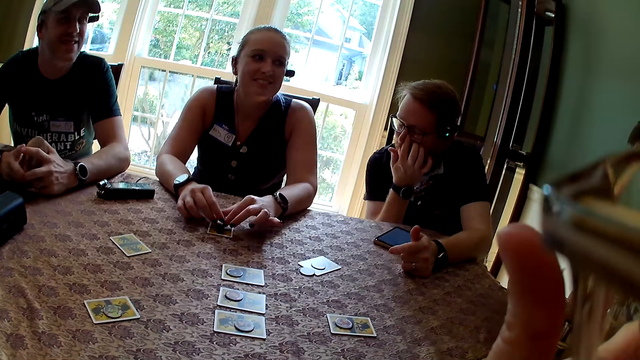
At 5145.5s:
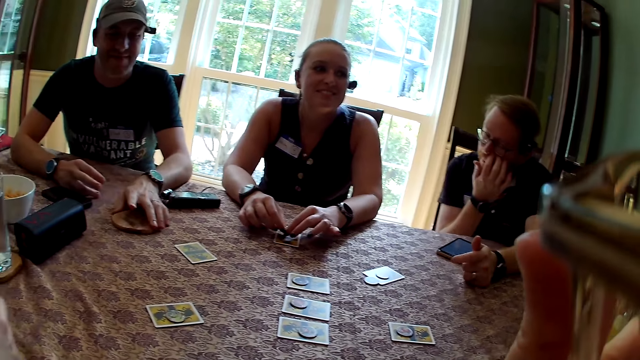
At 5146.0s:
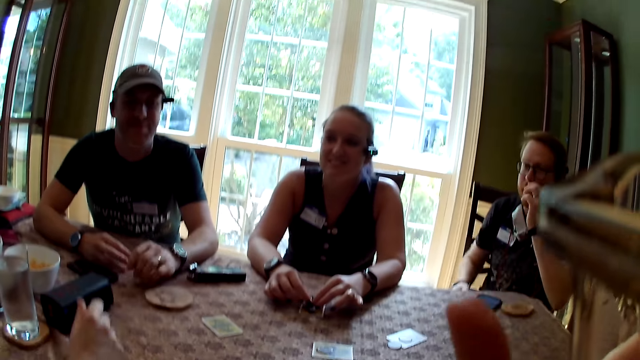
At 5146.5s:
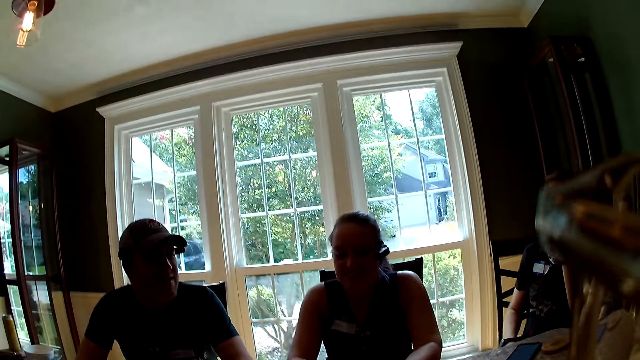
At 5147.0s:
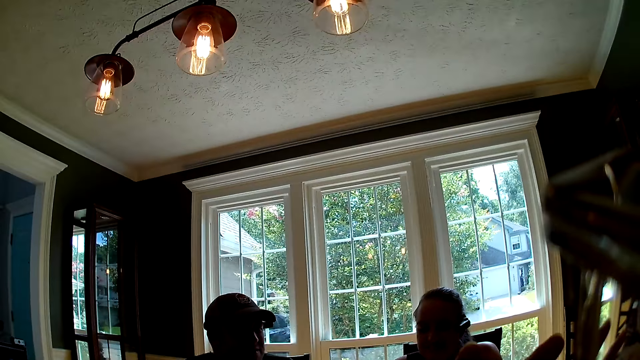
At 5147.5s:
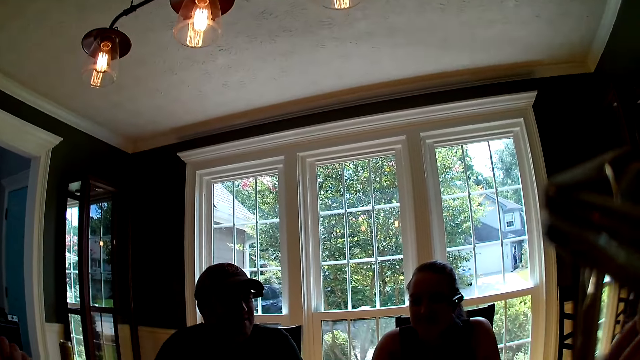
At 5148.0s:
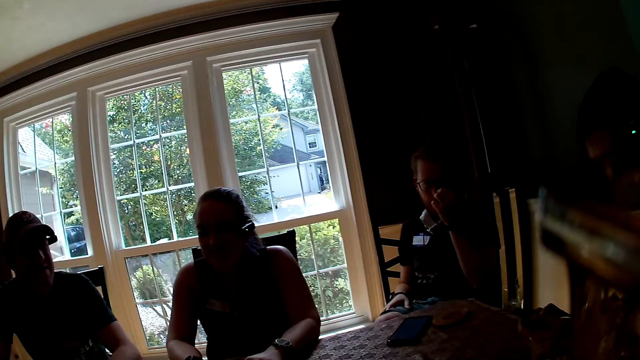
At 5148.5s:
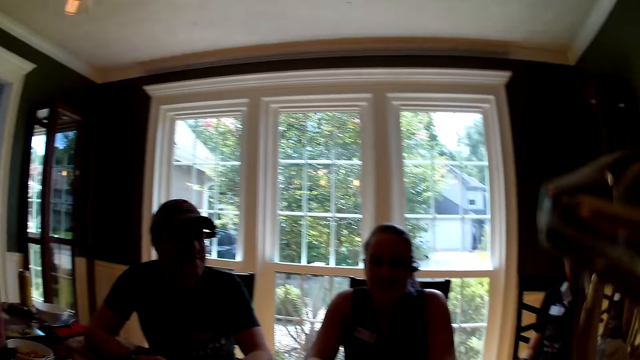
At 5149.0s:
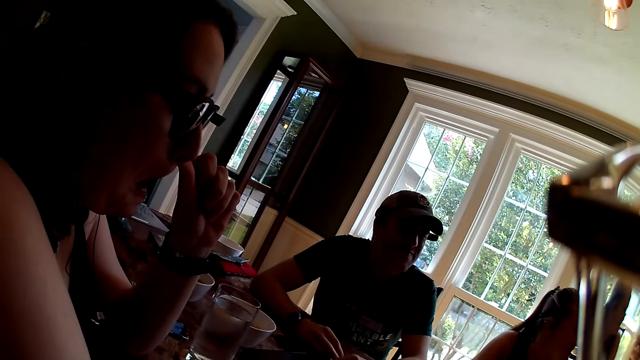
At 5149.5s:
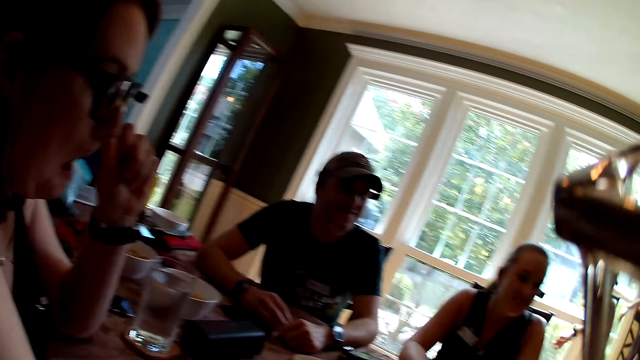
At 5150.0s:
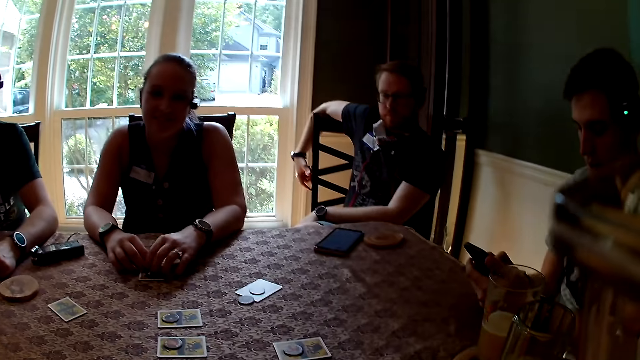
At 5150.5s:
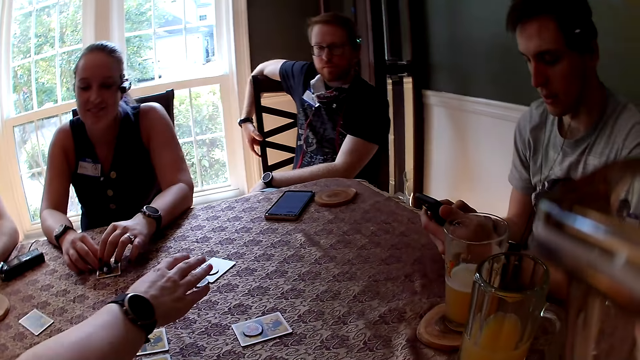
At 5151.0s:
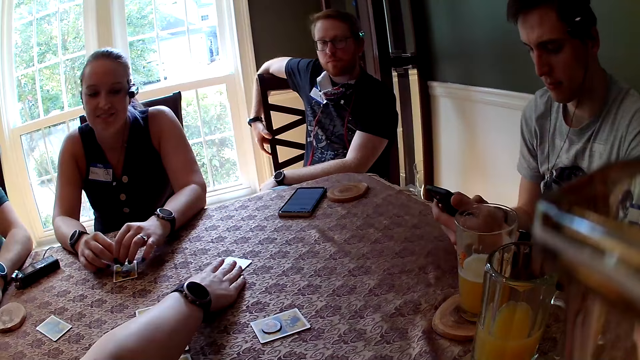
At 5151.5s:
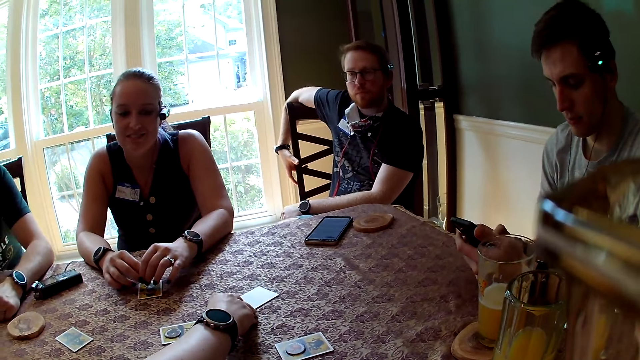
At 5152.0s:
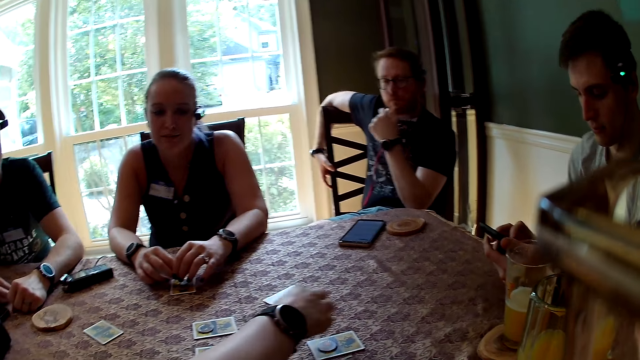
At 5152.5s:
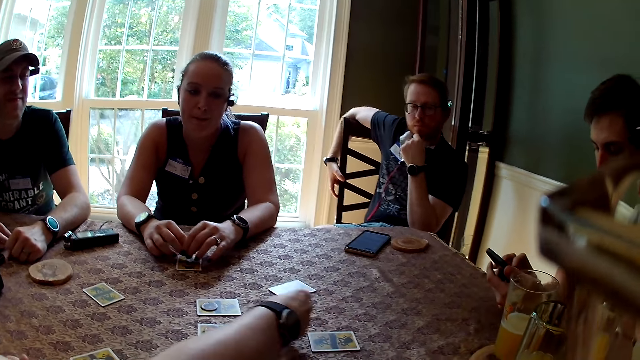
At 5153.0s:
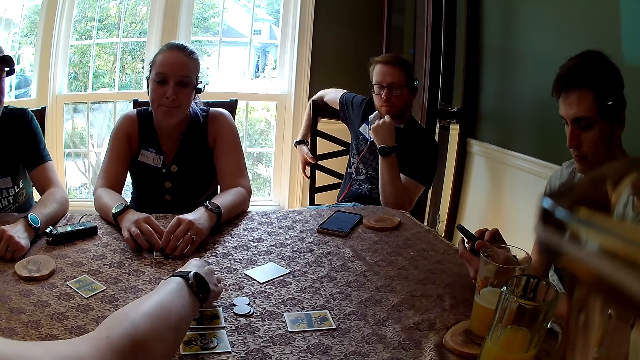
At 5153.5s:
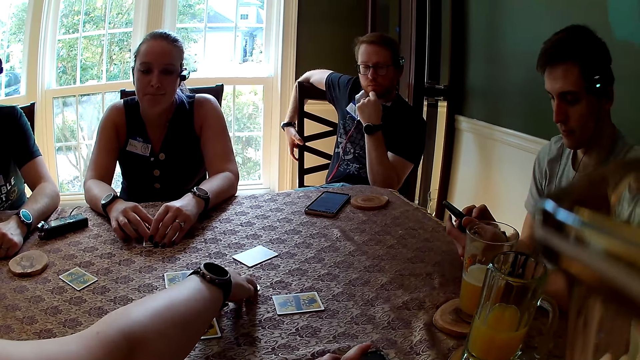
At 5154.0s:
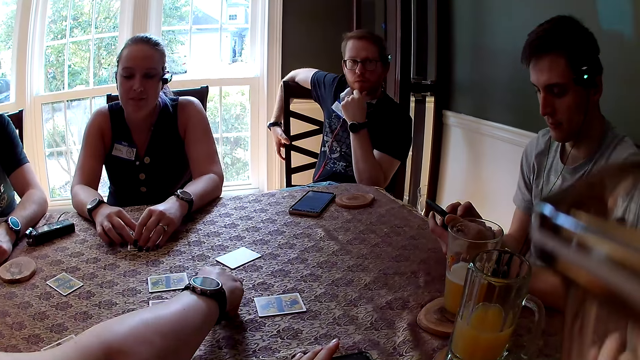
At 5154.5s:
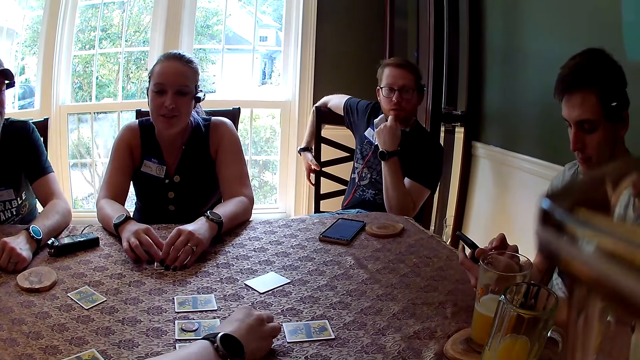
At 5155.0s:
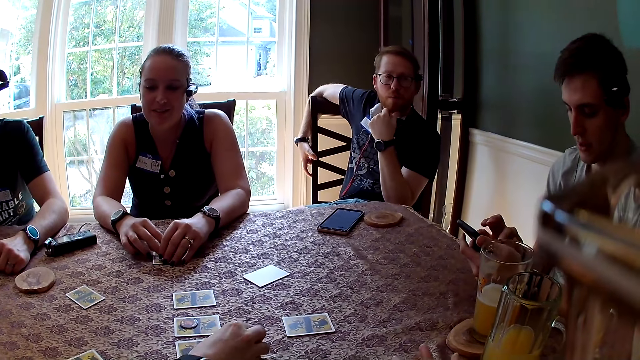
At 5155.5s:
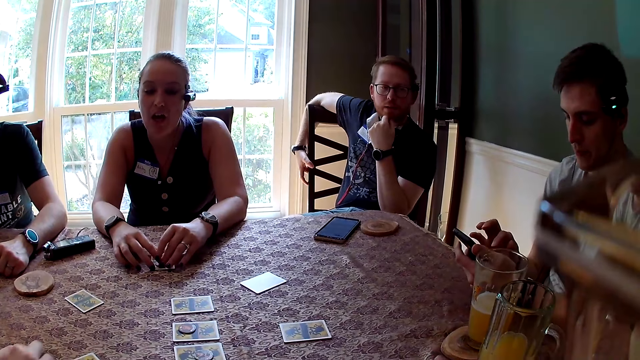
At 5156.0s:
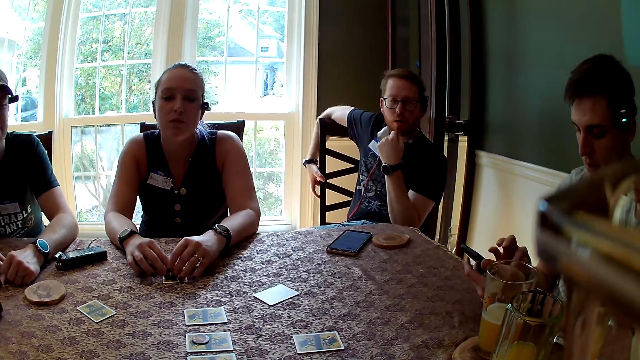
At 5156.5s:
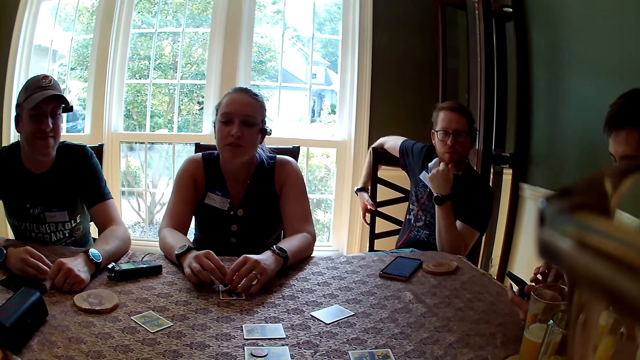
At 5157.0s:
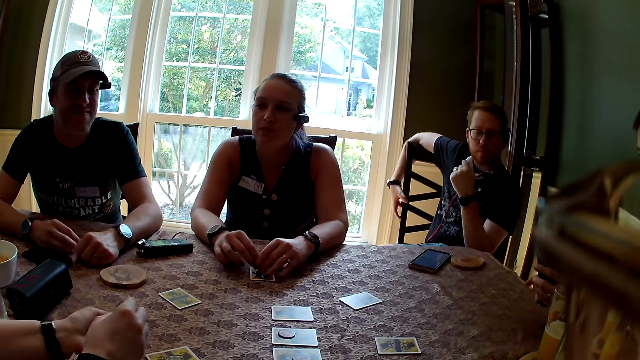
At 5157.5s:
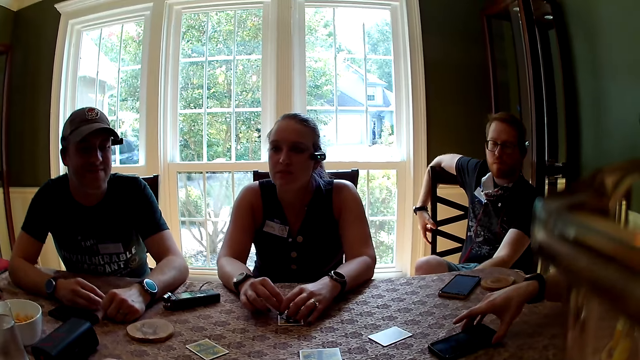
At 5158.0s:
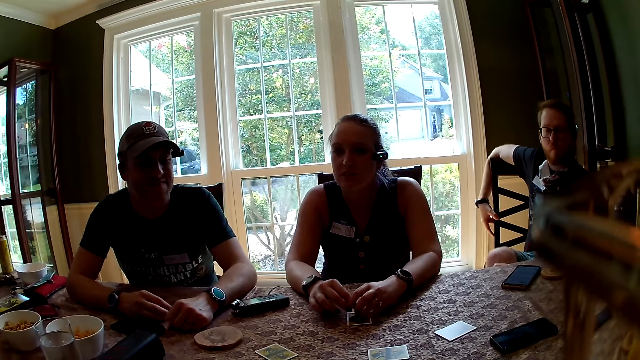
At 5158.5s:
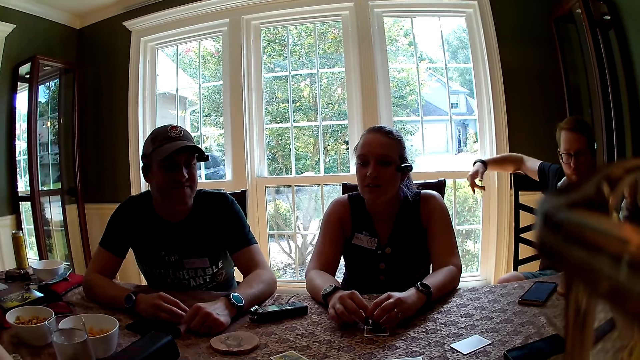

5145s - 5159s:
A man touches his face with his right hand. Another man interacts with everyone. A woman interacts with everyone. Another man drops the coaster on the table with his left hand. The woman stretches her right hand towards that man. The woman converses with another woman and the men. The camera wearer looks around the house. A man scratches his nose. The woman touches her nose with her left hand. The camera wearer interacts with everyone. A man uses a phone. The woman packs some coins on the table with her right hand and moves a card on the table. She moves curator tokens on the table. The camera wearer interacts with everyone. Another man touches his jaw with his left hand. The woman converses with the other woman and the men. The man uses the phone. The camera wearer looks around the table. The woman picks up the coins on the table with her right hand. A man looks at the table with another man and a woman. The man uses the phone. The woman converses with the other woman and the men. The man removes his left hand from his jaw. The man drops the phone on the table with his right hand.

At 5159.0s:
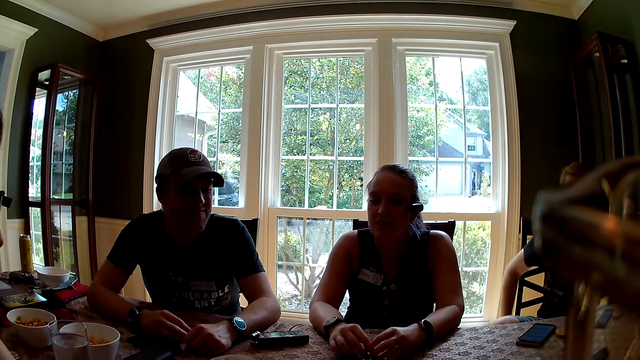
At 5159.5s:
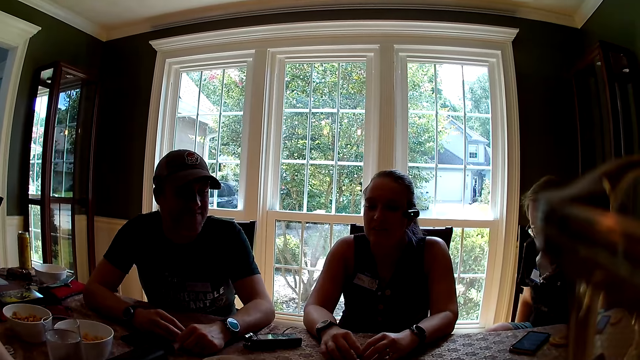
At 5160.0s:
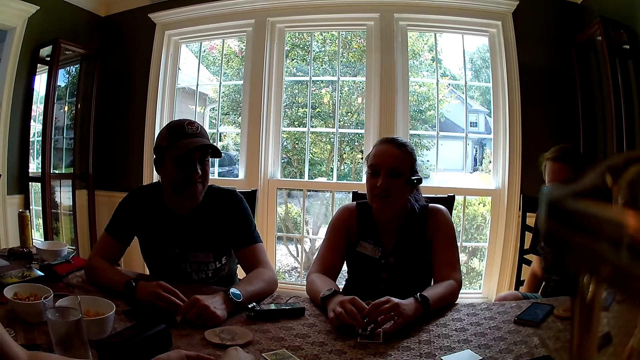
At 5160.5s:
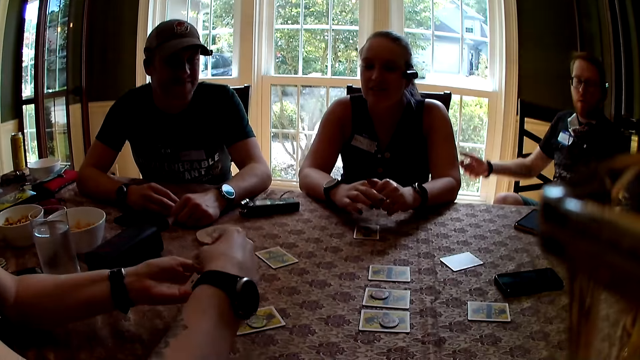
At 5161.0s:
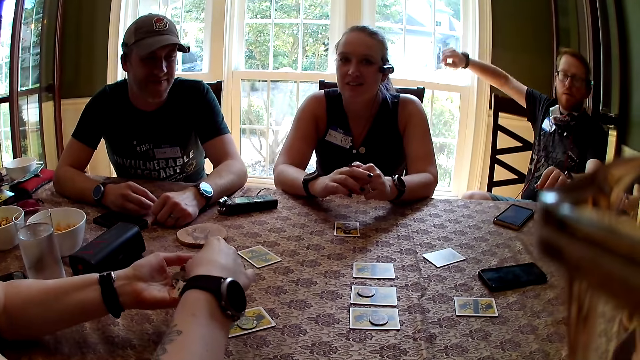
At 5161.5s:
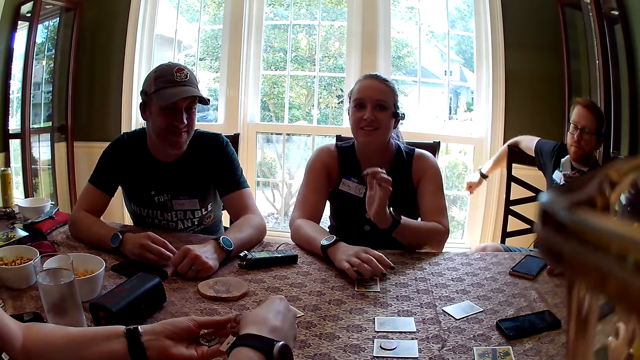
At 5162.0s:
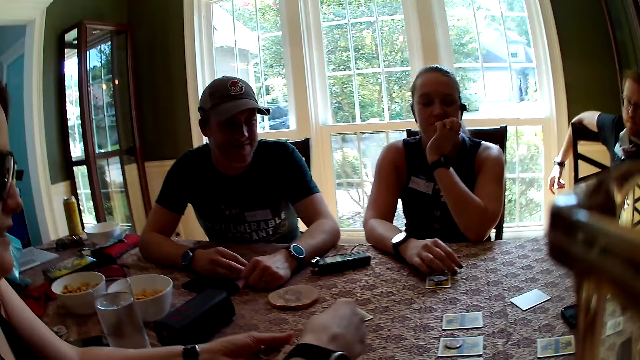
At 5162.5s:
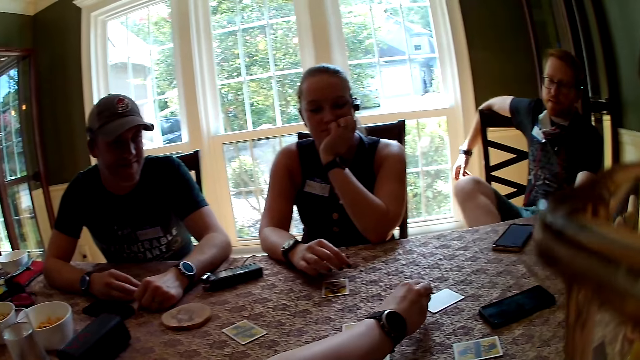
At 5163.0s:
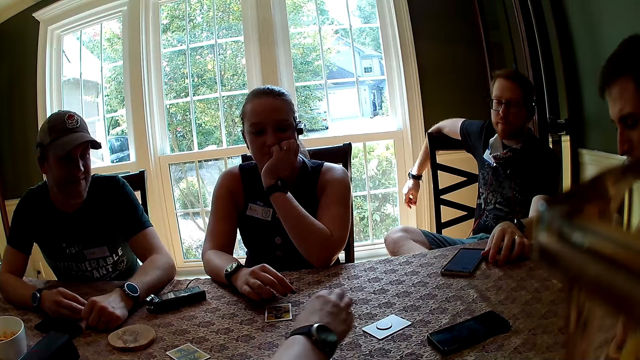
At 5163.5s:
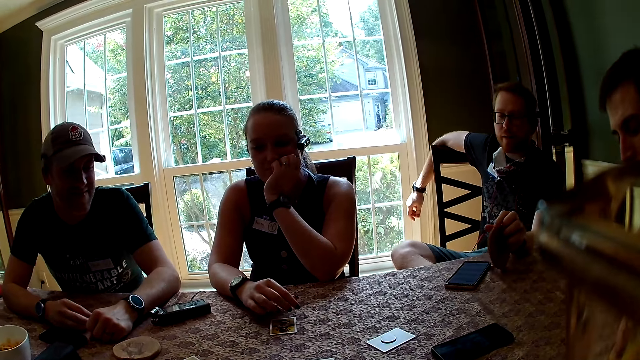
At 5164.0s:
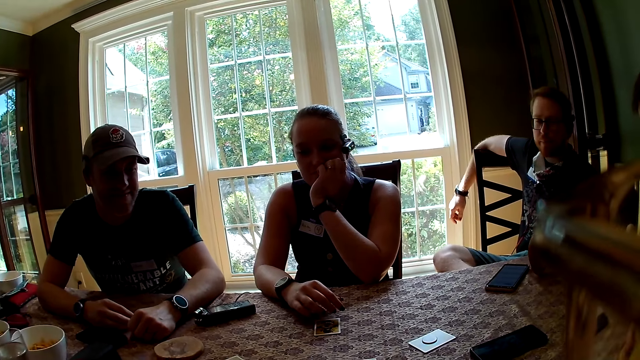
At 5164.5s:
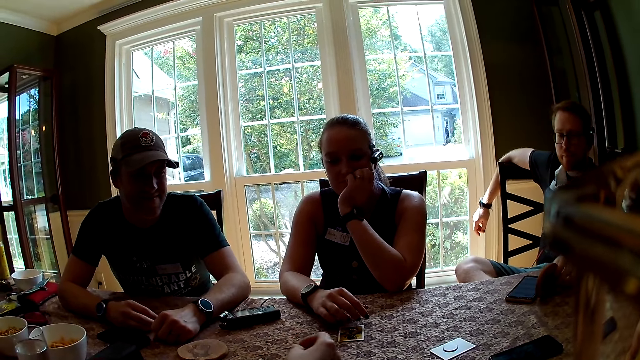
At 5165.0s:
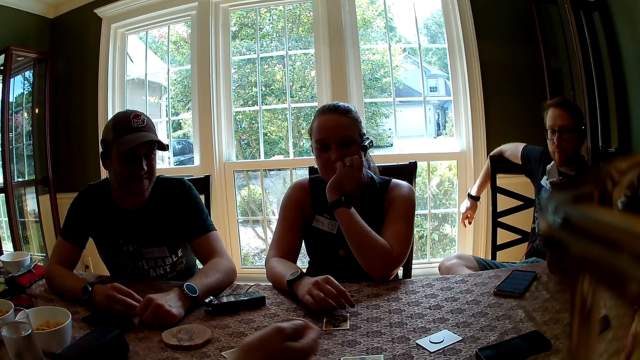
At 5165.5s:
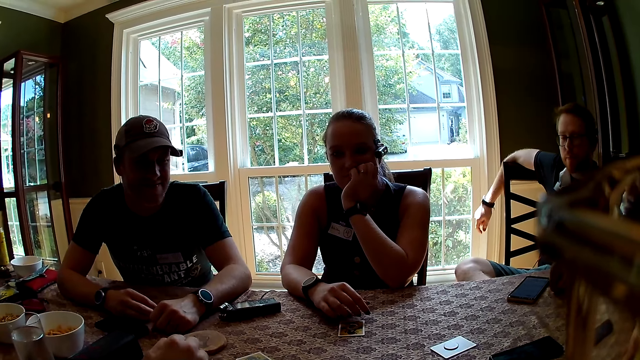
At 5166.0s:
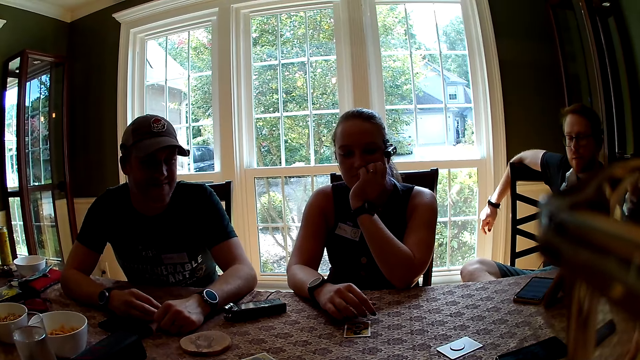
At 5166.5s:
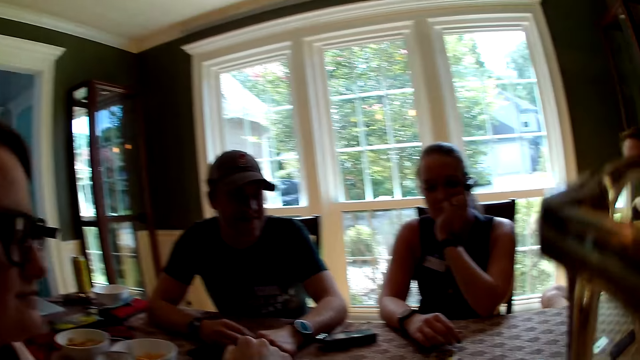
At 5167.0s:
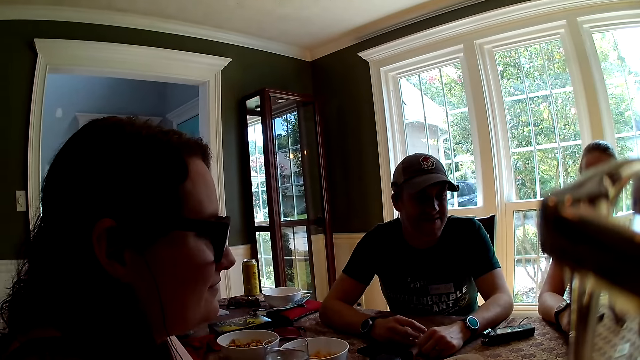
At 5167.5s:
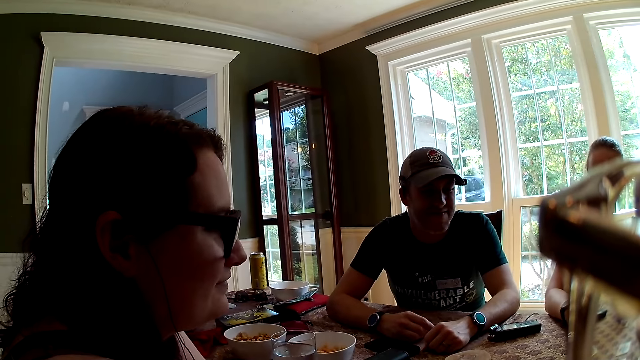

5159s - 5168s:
The woman interacts with everyone. The camera wearer converses with the men and the women. The woman passes the coins to her left hand with her right hand and holds curator tokens. Another woman touches her mouth with her left hand. The first woman places the curator tokens on the table. A man interacts with everyone. The first woman drops a coin on the table with her right hand. The camera wearer looks around the table. They interact with everyone.
